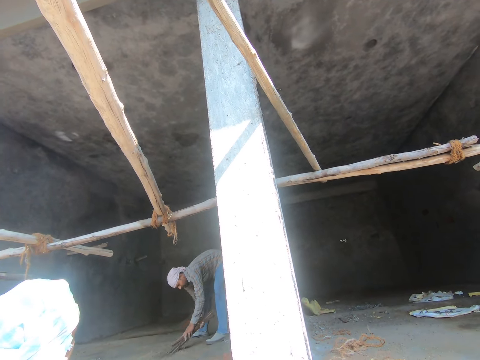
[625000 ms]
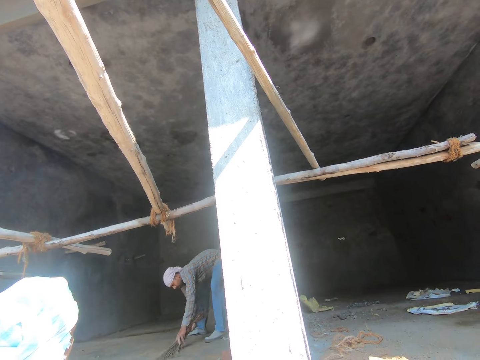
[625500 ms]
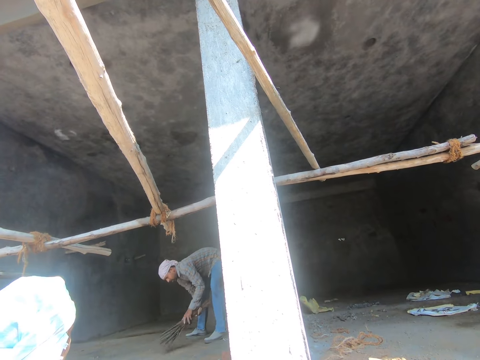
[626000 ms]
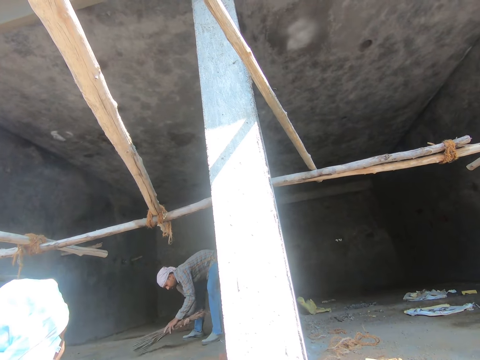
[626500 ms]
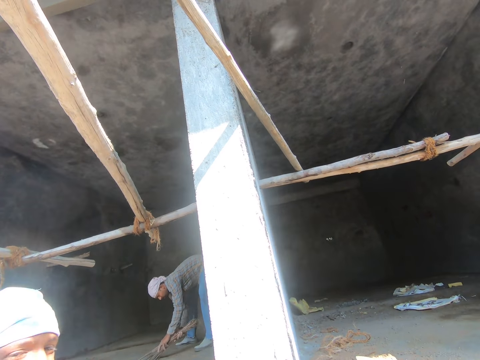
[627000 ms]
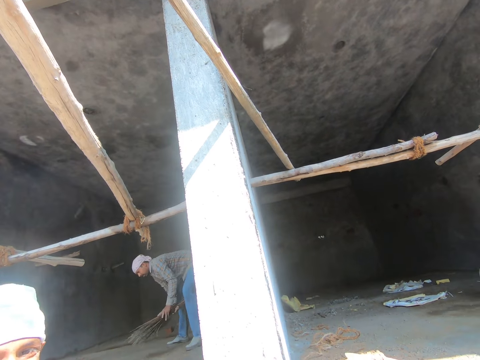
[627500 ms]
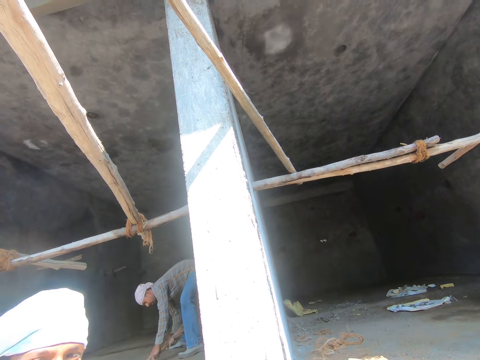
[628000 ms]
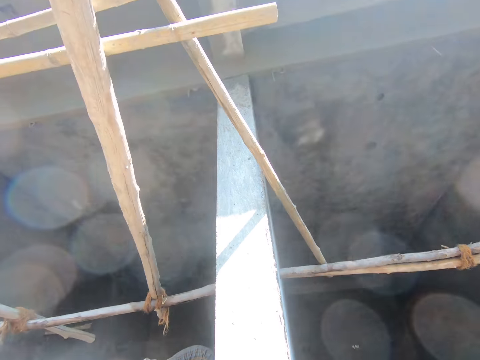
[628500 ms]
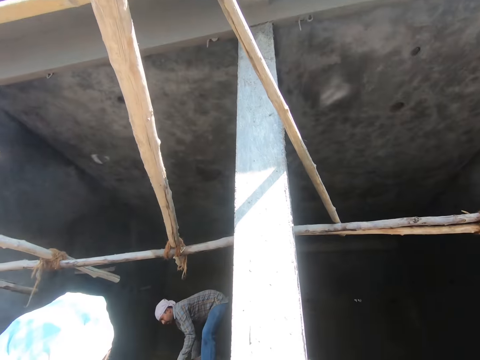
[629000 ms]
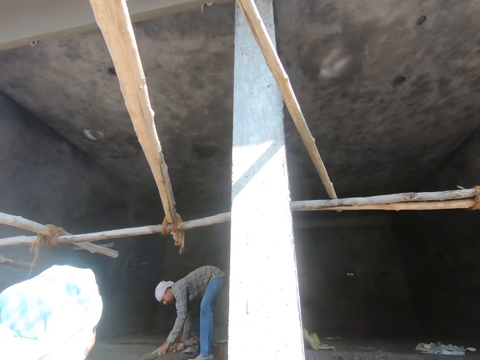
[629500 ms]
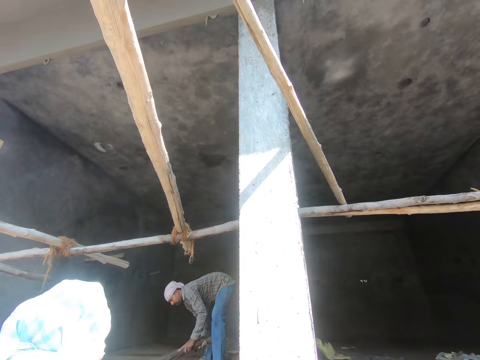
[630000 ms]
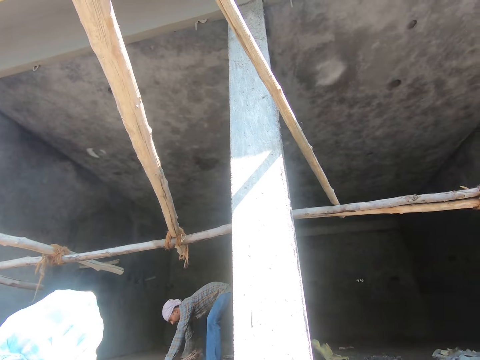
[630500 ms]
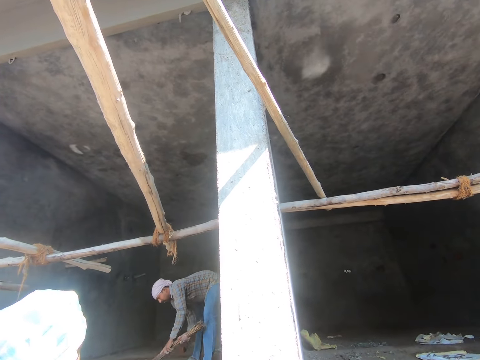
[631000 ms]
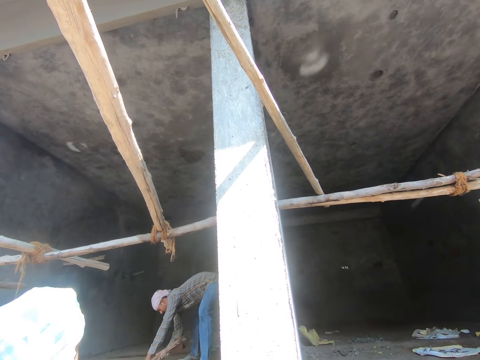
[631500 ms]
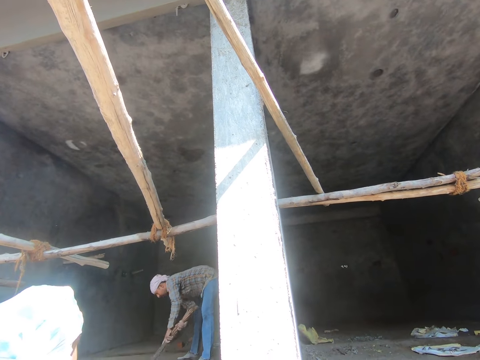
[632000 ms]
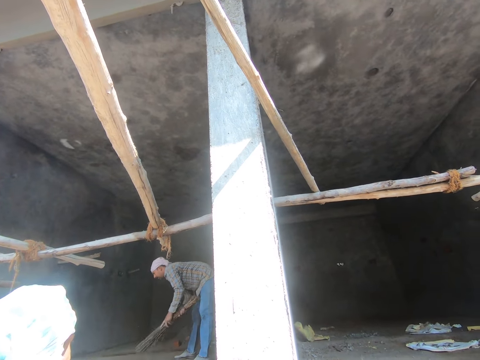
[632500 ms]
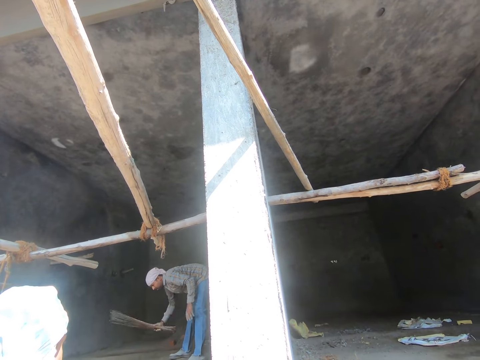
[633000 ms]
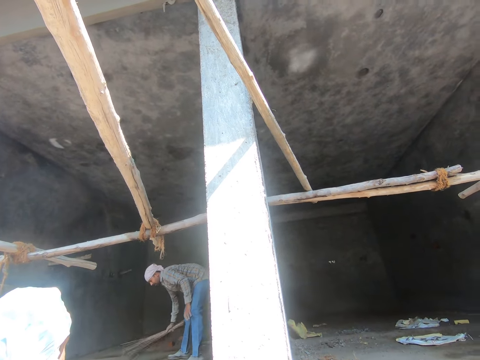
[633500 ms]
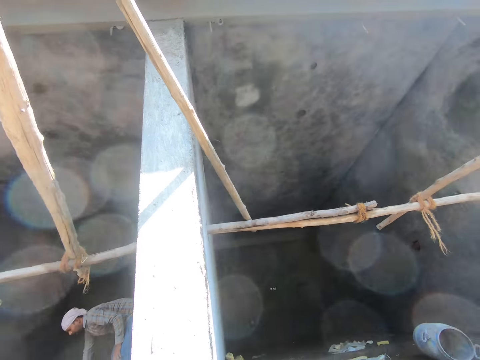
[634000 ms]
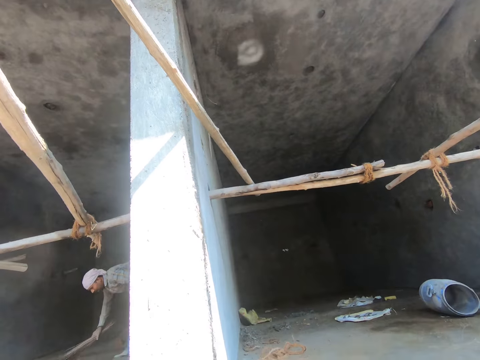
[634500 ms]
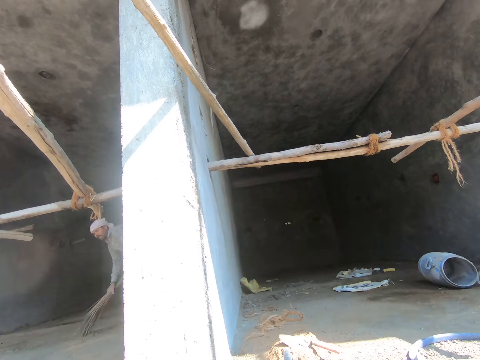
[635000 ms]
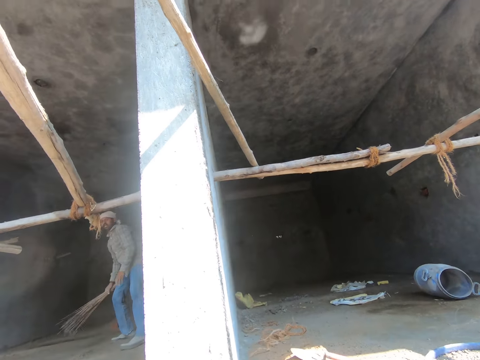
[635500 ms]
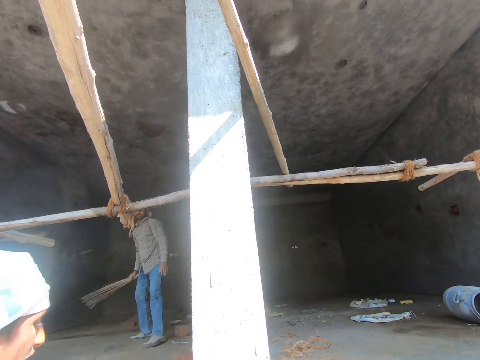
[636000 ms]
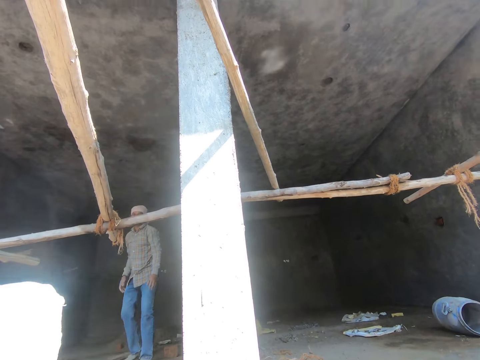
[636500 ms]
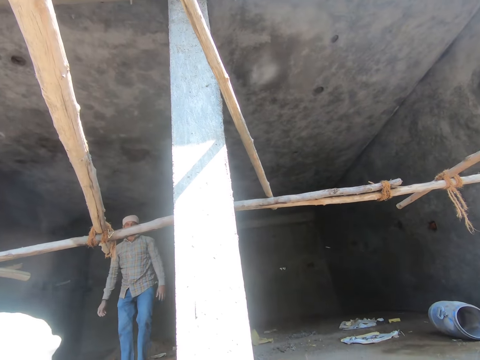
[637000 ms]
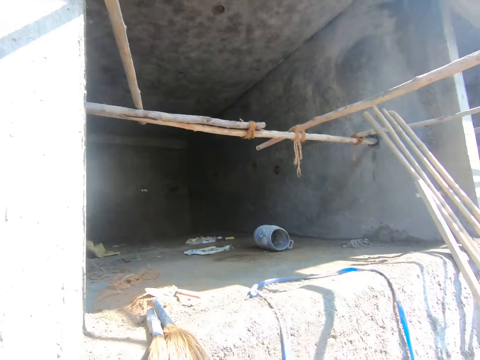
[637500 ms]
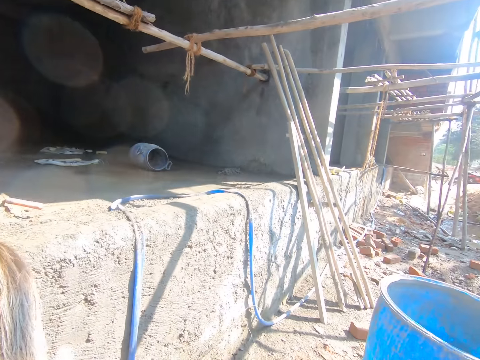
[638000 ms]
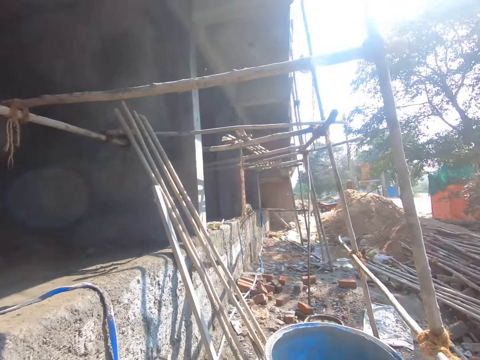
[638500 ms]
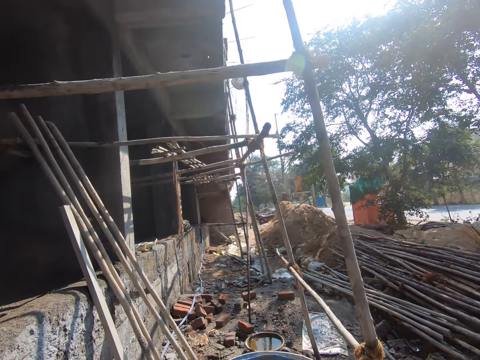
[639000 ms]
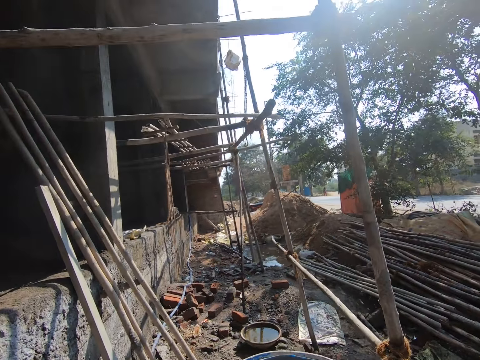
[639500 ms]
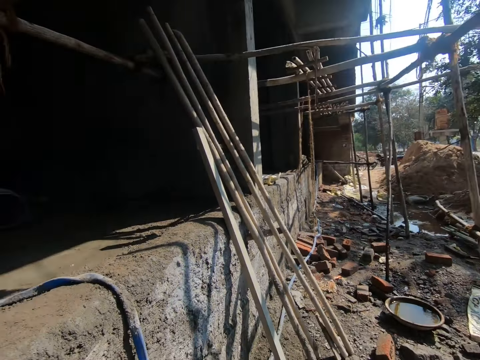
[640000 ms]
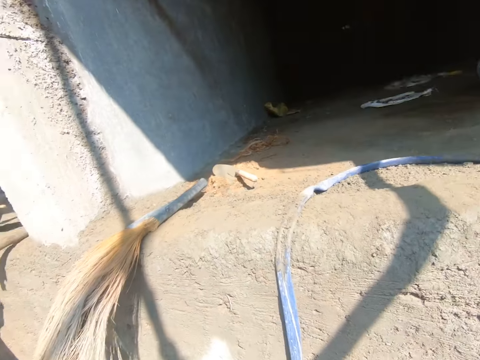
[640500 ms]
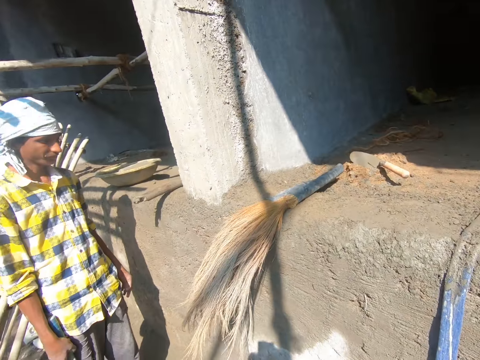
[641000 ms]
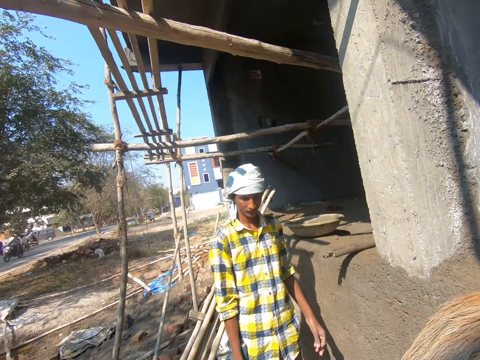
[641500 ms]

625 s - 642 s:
A man sweeps the floor. The camera wearer converses with another man. They look around the construction site. They walk around.

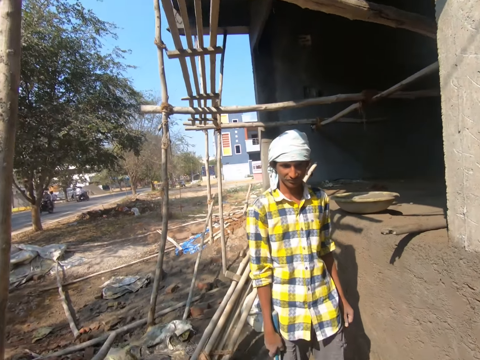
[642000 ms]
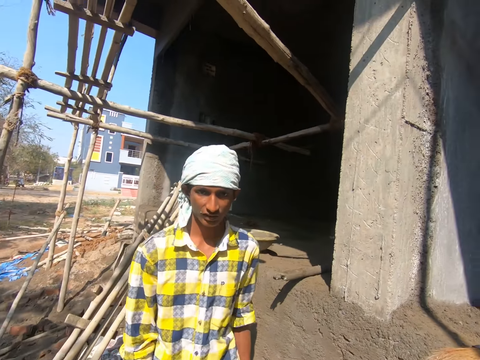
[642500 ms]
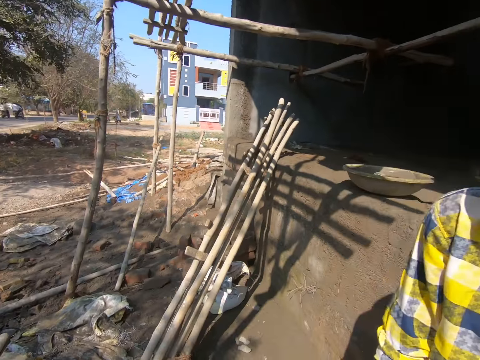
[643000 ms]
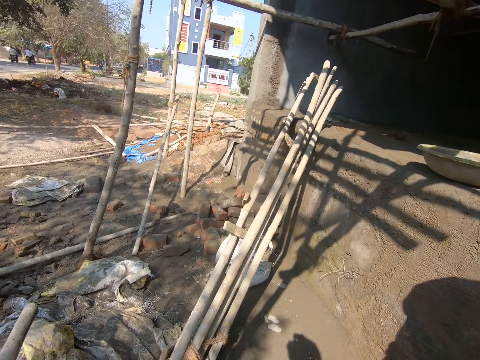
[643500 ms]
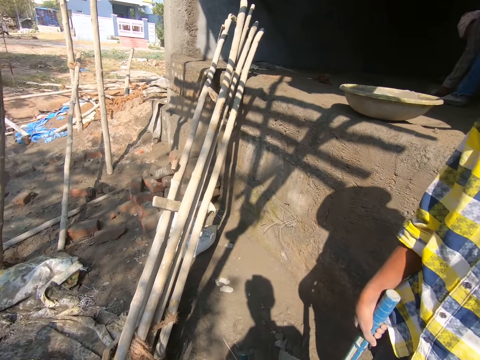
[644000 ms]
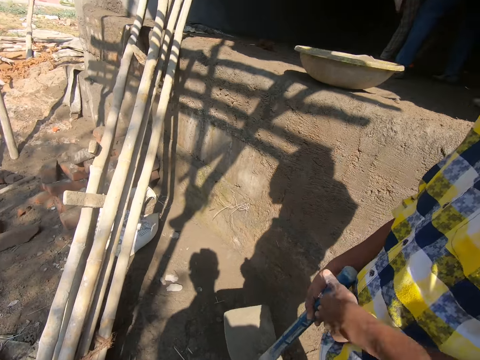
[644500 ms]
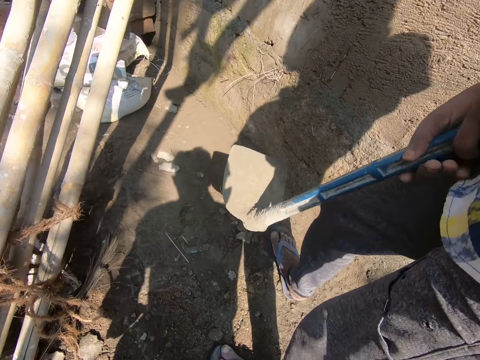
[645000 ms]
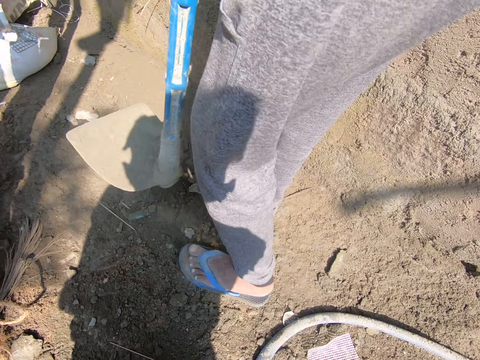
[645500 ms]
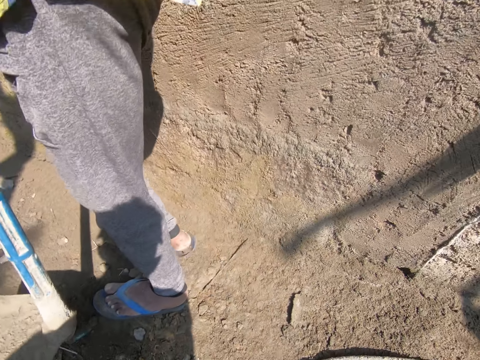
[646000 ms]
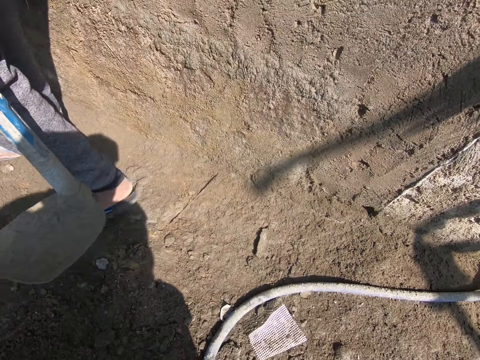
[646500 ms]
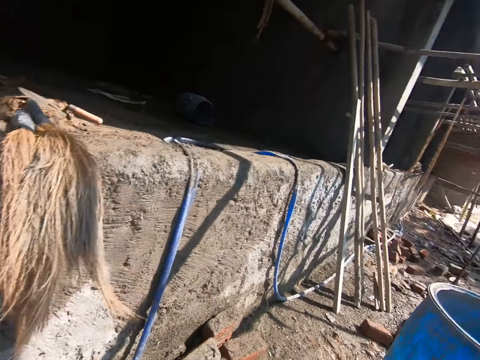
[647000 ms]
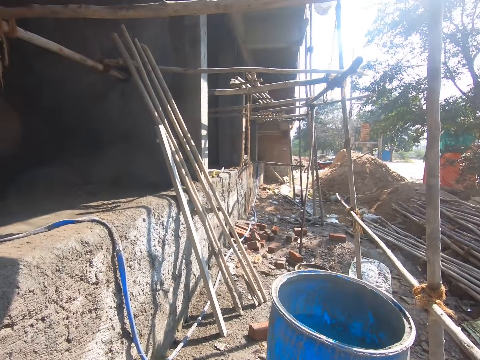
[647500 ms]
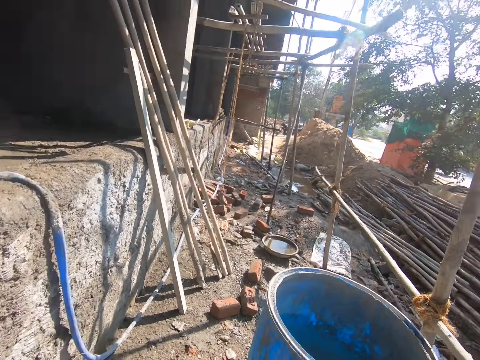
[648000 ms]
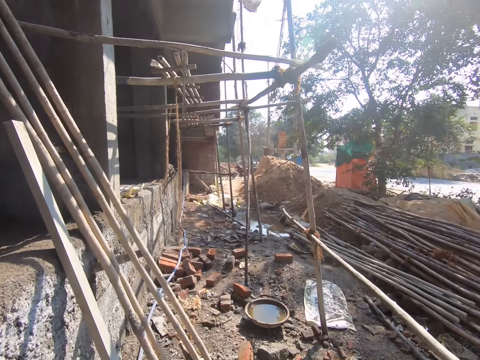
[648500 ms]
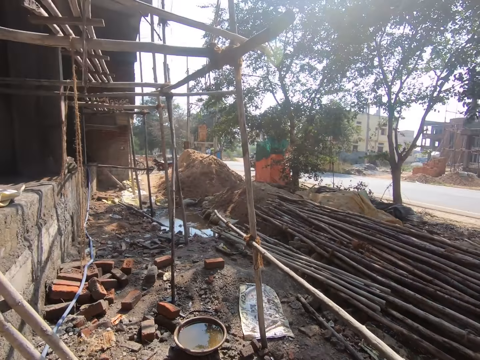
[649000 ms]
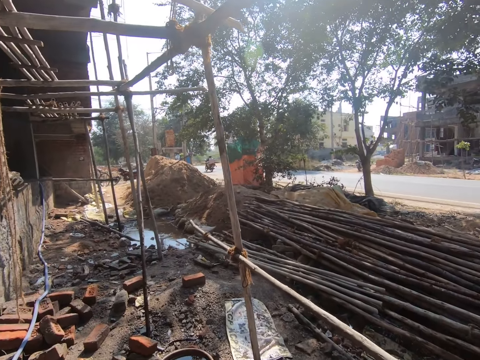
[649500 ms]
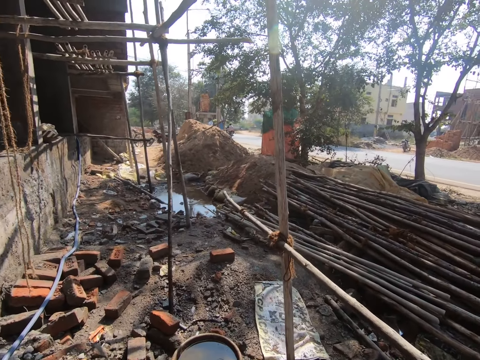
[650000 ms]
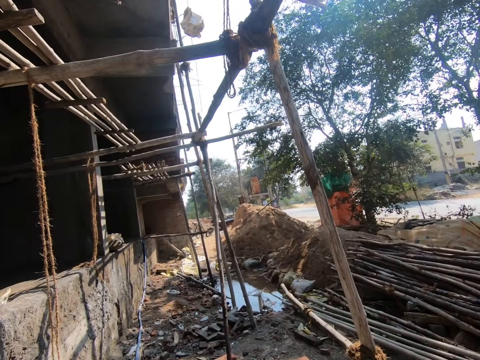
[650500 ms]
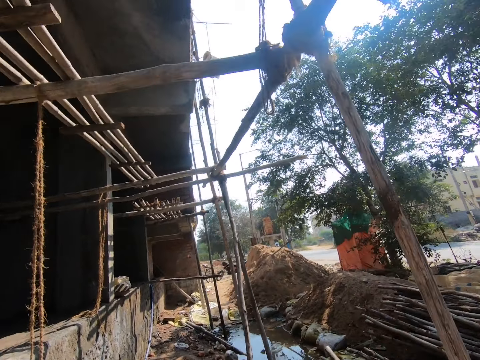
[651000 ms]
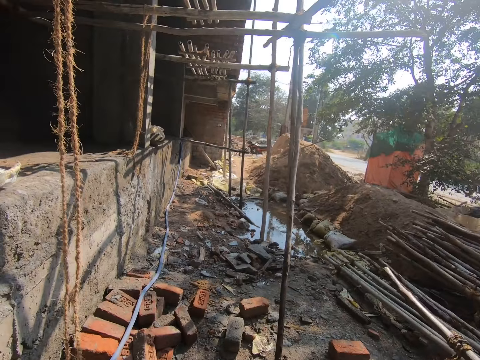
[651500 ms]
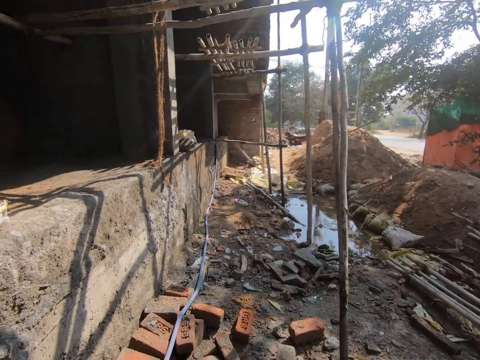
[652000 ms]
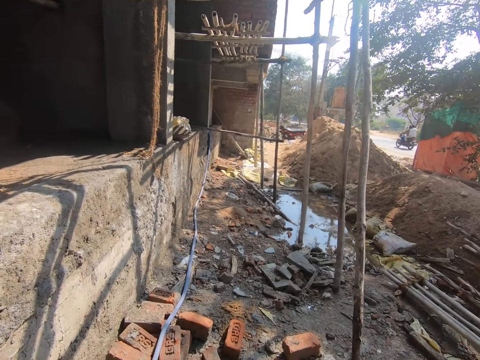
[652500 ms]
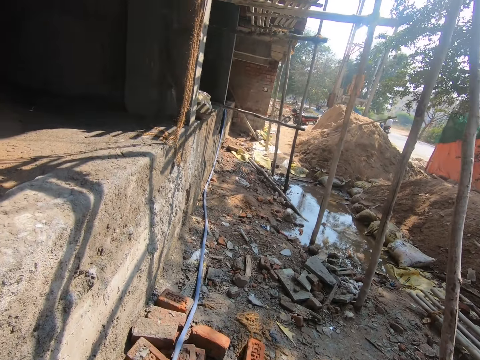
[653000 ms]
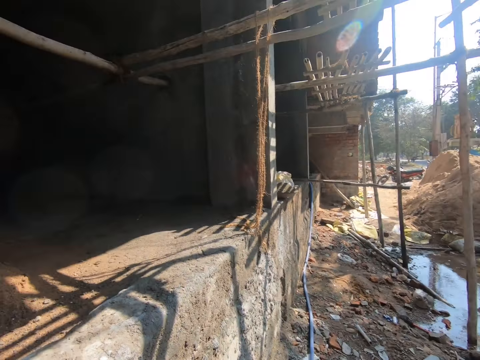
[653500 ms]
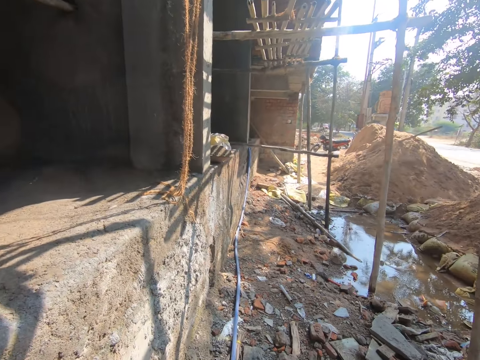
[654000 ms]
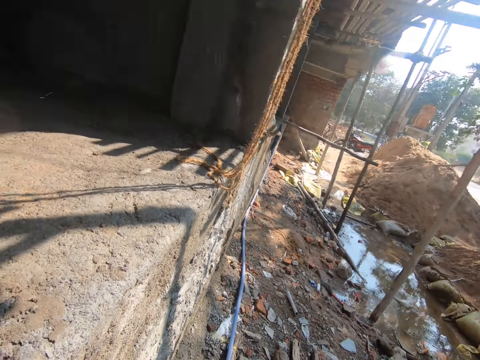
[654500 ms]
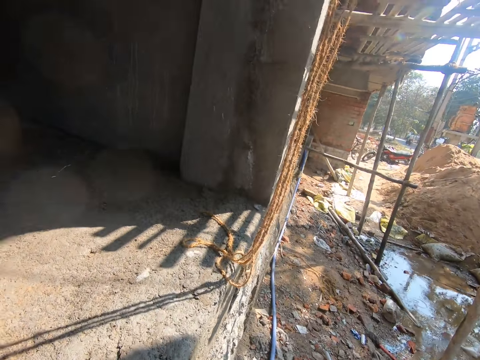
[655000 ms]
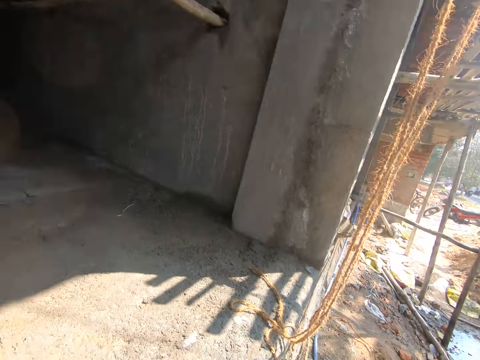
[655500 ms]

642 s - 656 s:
The camera wearer walks around the construction site. They look around. They walk around the construction site.
